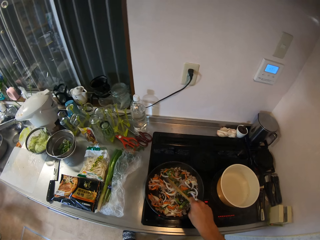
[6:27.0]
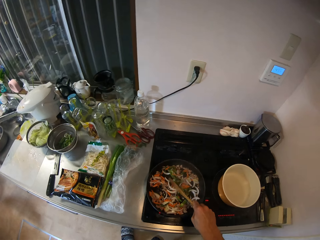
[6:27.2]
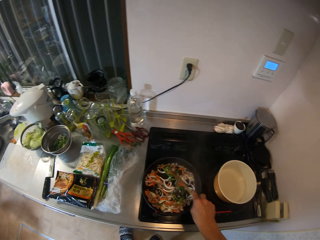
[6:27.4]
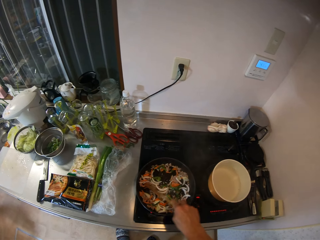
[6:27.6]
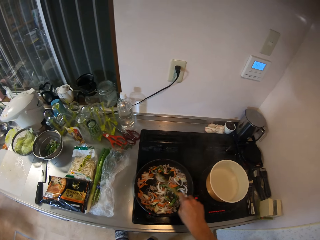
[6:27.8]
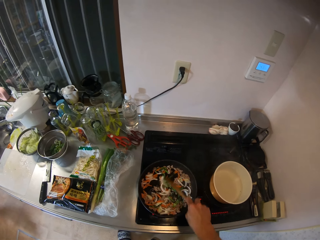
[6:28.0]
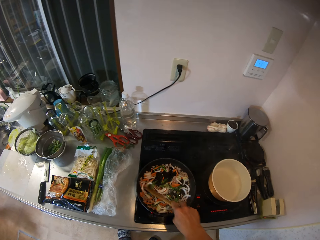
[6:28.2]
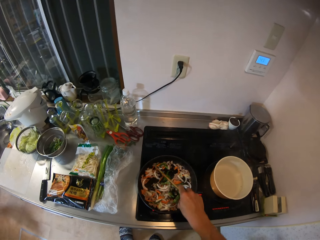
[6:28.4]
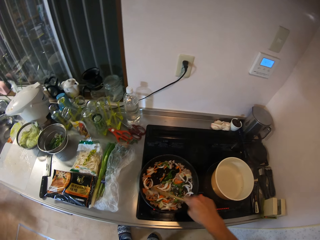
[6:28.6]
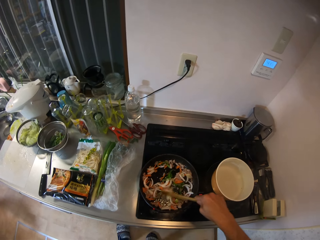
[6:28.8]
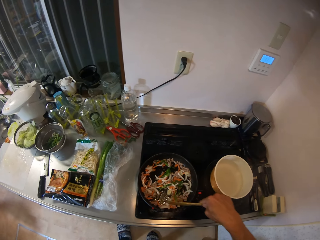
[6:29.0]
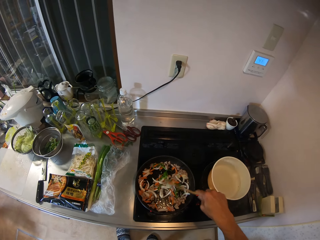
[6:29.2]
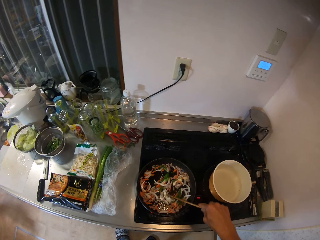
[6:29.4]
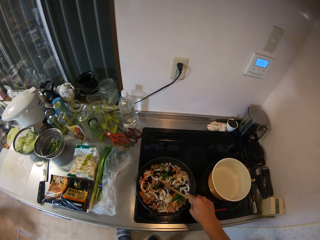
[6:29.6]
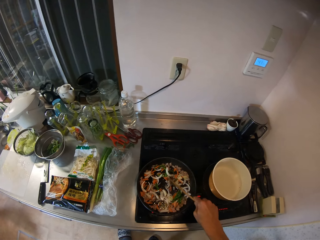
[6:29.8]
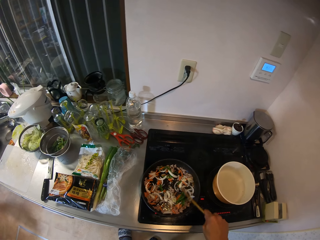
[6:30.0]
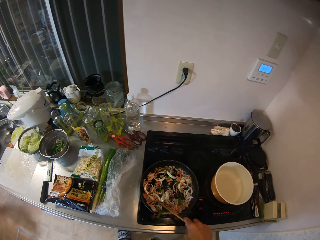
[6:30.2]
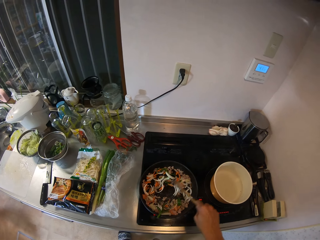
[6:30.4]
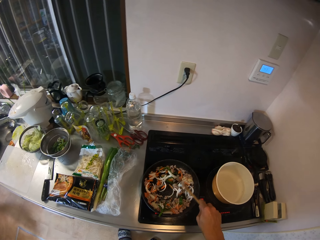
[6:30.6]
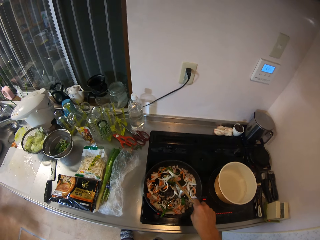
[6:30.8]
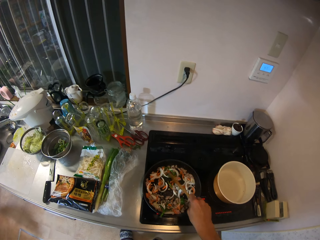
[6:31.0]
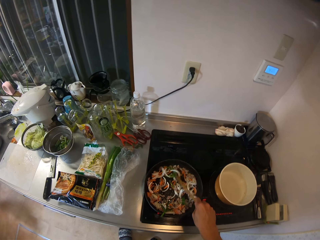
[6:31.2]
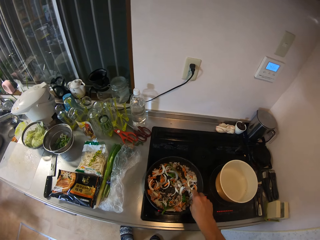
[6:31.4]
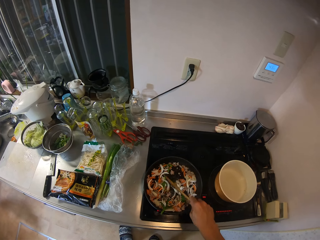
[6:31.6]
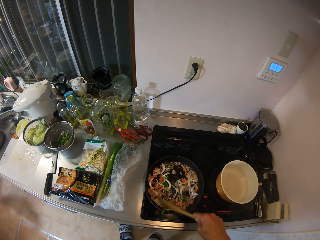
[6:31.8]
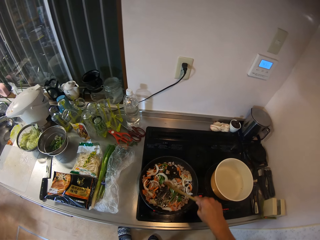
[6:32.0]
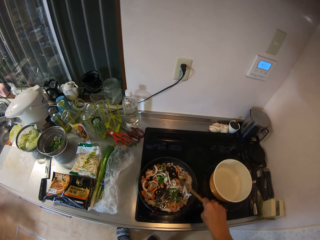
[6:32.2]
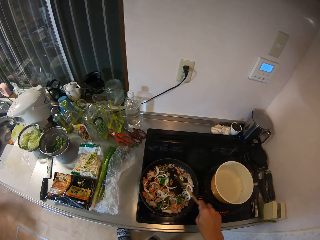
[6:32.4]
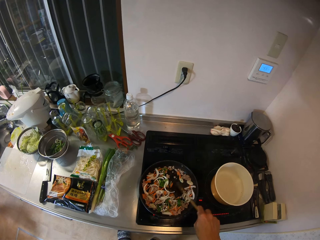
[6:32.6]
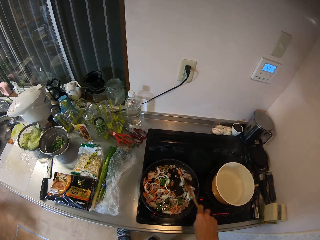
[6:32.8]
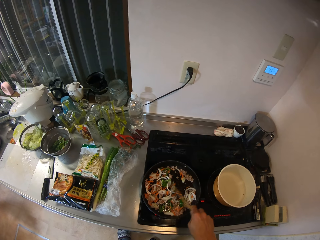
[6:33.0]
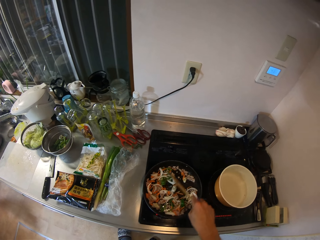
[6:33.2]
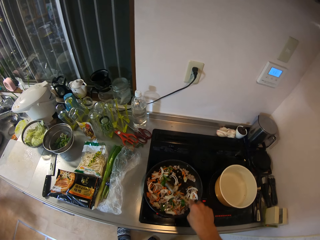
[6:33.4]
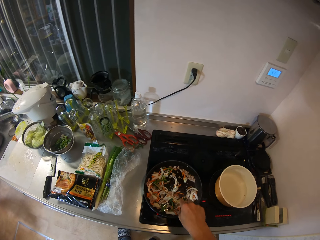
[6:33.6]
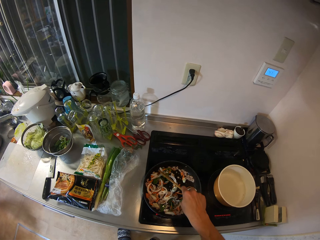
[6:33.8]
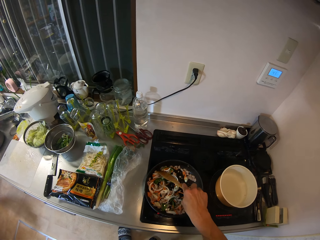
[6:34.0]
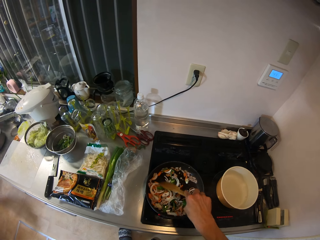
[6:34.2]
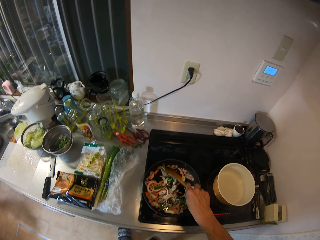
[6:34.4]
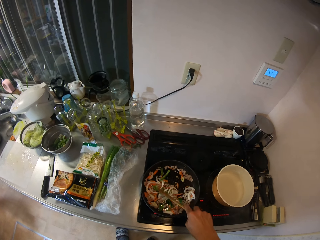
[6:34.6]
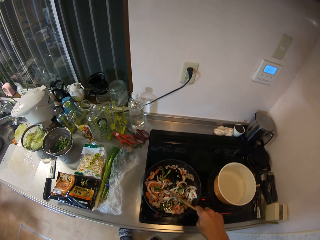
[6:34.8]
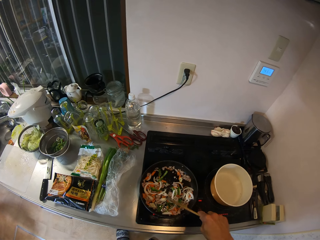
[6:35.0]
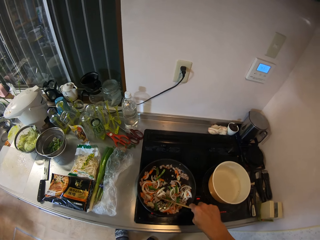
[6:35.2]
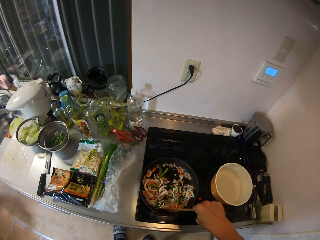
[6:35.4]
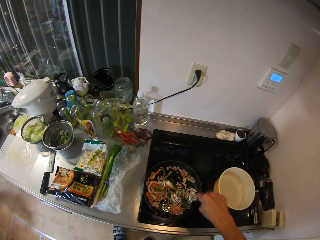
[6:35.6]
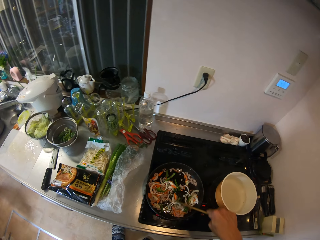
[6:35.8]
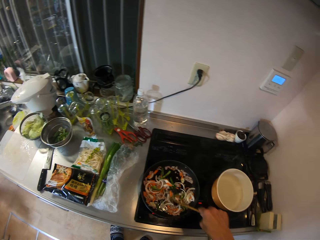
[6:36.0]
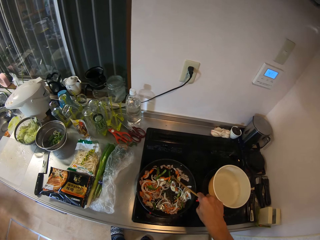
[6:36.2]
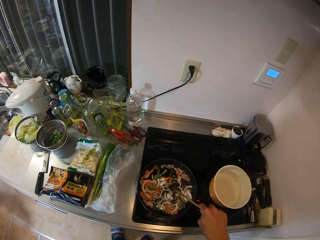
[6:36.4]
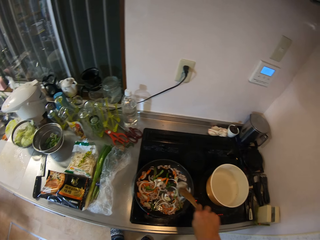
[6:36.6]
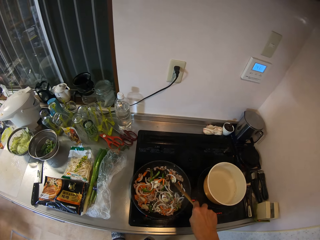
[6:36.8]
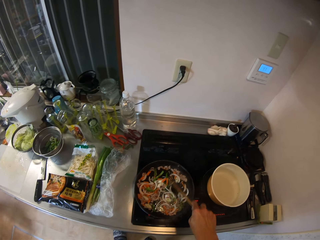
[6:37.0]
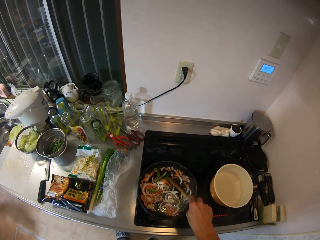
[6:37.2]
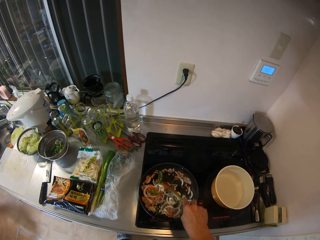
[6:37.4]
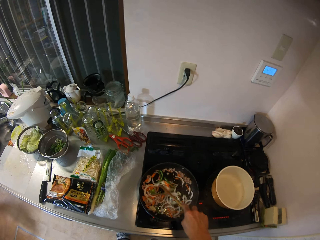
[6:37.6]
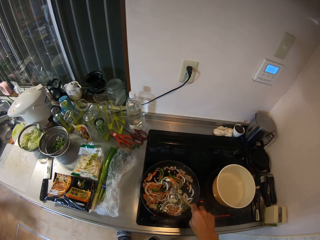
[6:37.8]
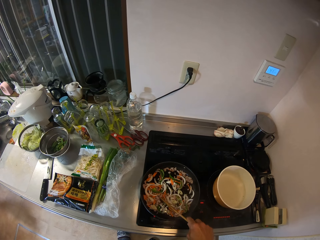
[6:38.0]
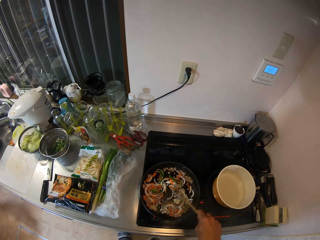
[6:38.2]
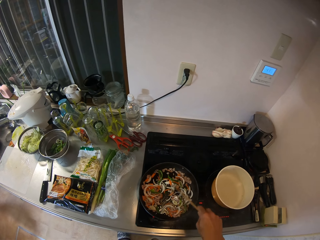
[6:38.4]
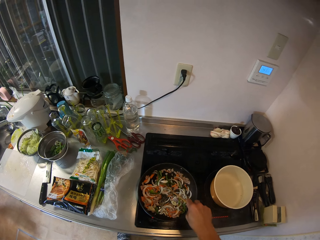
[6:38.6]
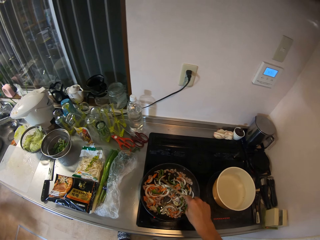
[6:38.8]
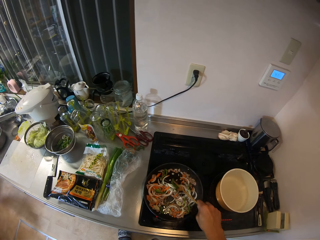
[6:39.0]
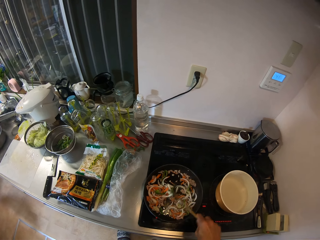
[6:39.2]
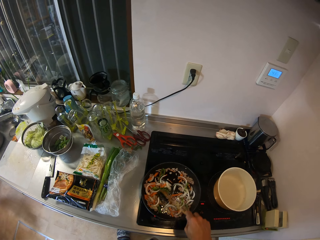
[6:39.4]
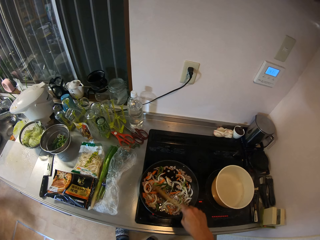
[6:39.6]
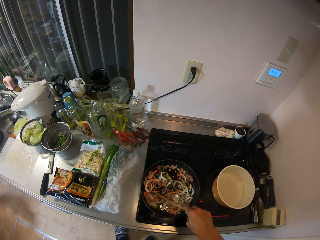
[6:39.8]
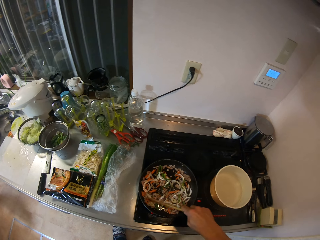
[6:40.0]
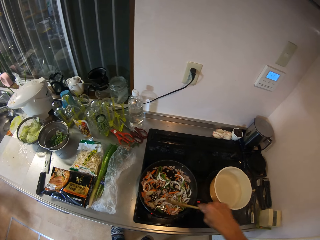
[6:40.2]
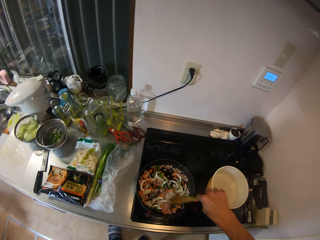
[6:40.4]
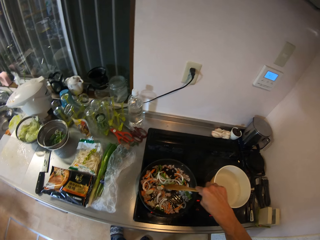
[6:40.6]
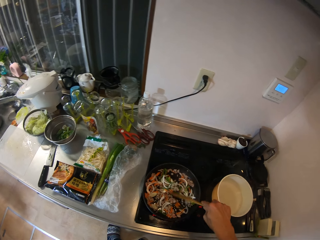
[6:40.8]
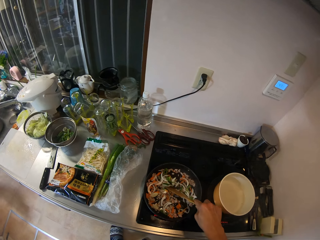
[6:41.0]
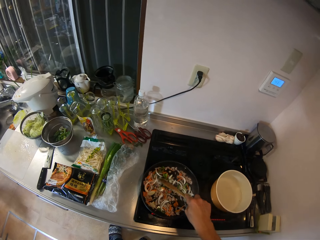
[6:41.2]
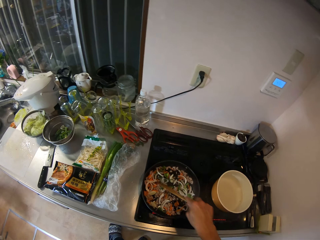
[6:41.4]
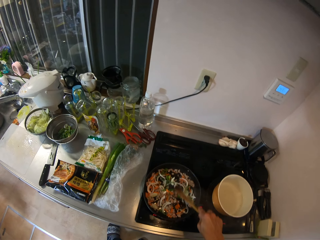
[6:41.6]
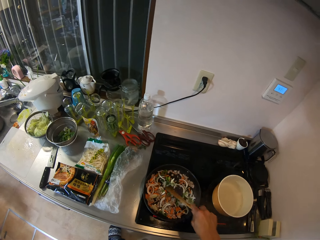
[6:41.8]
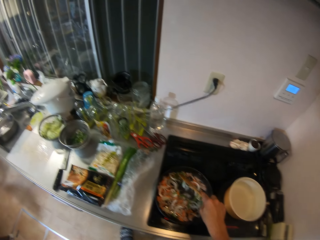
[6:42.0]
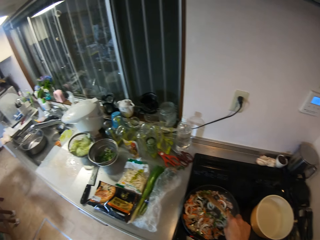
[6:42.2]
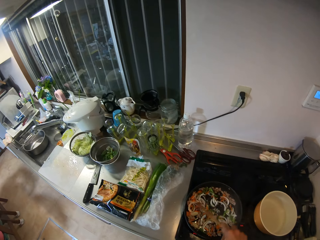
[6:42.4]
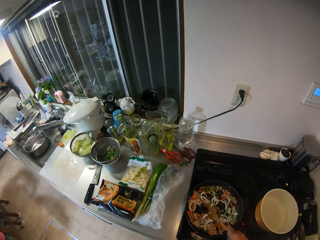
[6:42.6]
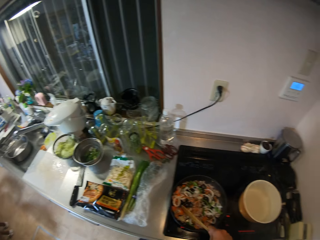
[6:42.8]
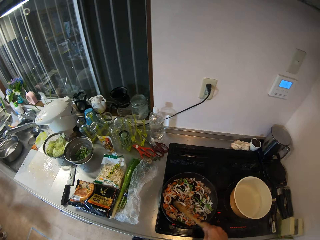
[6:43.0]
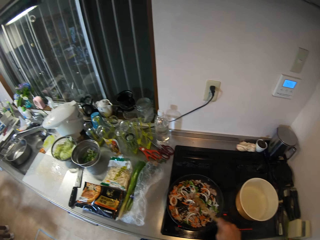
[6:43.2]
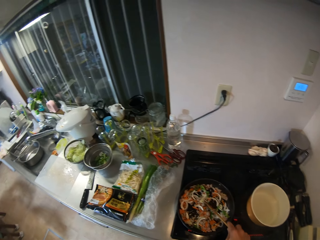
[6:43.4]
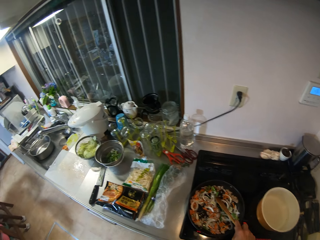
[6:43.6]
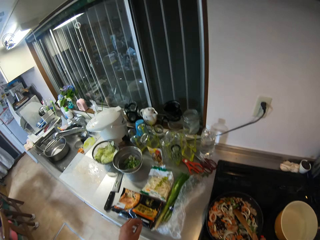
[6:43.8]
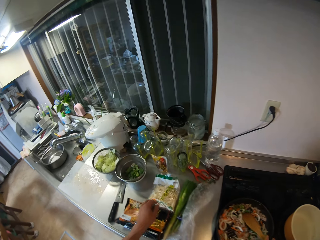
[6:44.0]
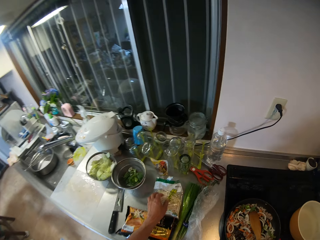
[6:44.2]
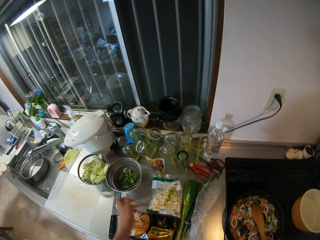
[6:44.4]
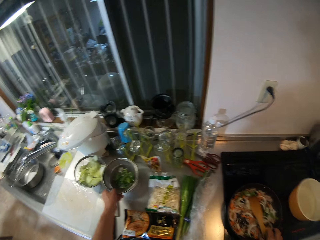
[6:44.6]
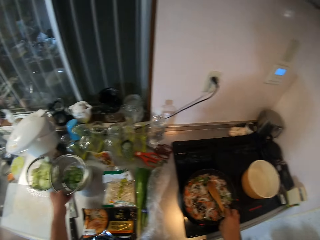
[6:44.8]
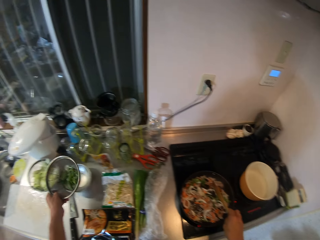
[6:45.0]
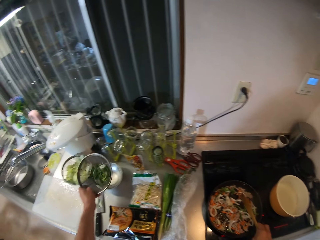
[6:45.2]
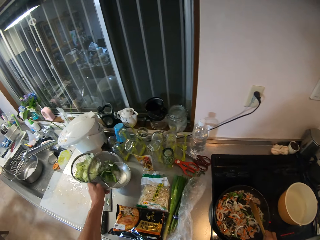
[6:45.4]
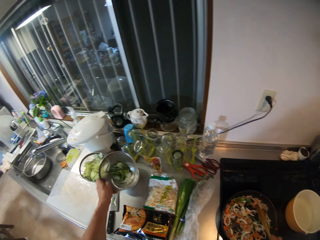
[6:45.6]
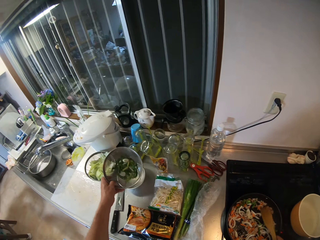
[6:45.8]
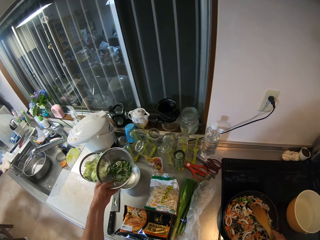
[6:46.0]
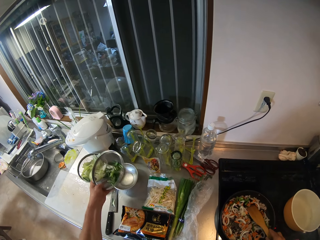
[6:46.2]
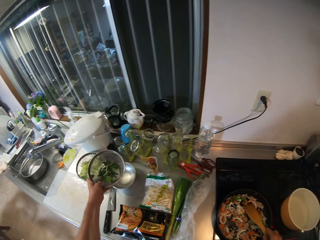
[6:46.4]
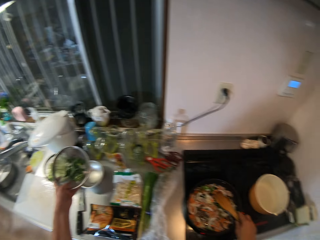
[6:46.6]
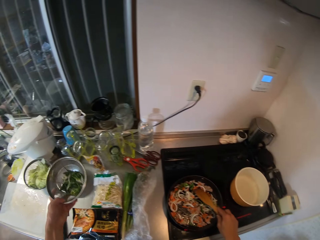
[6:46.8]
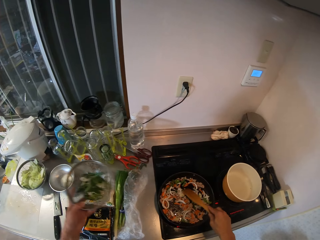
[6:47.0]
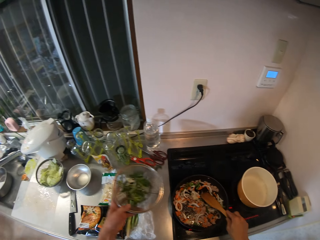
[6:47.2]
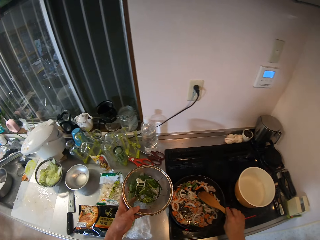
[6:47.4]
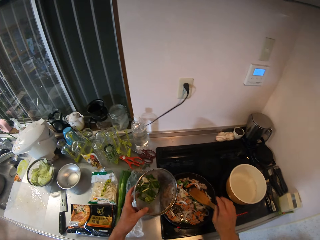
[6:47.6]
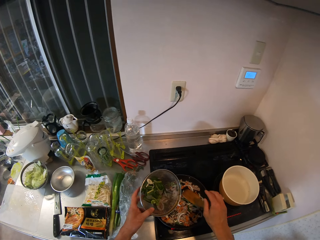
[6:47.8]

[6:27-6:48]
The camera wearer stirs the food repeatedly. He carries the sieve on the kitchen cabinet. He picks up the sieve. He shakes the sieve in his left hand.
